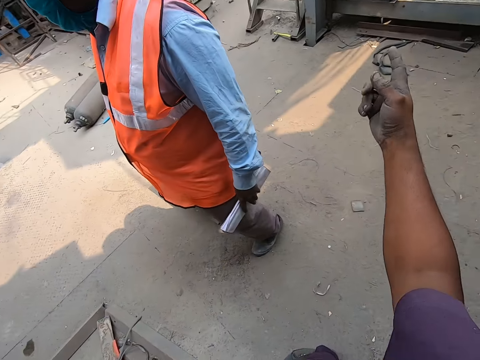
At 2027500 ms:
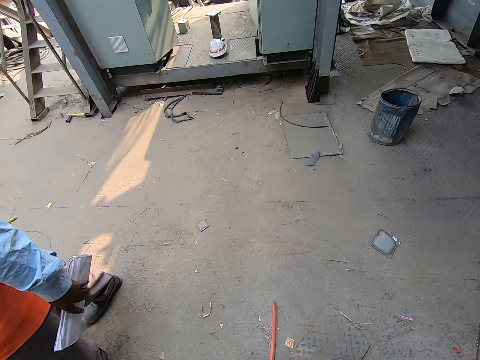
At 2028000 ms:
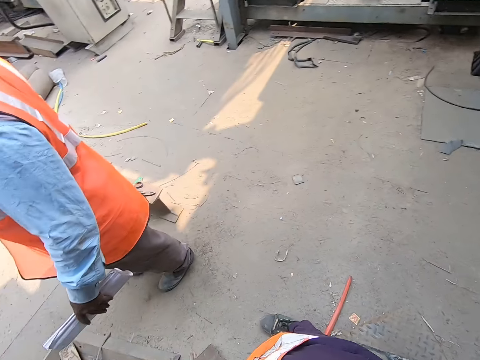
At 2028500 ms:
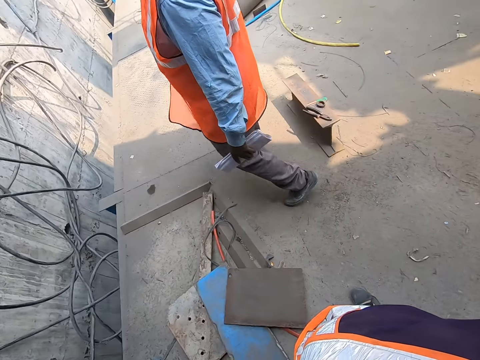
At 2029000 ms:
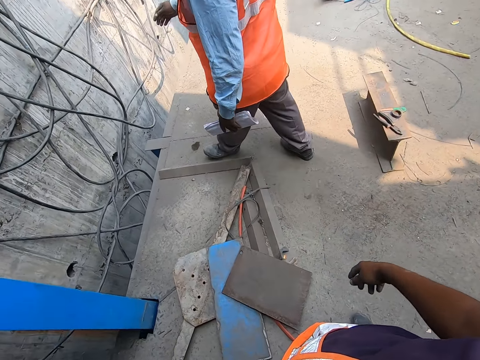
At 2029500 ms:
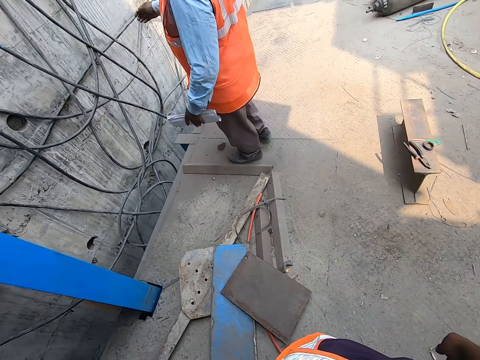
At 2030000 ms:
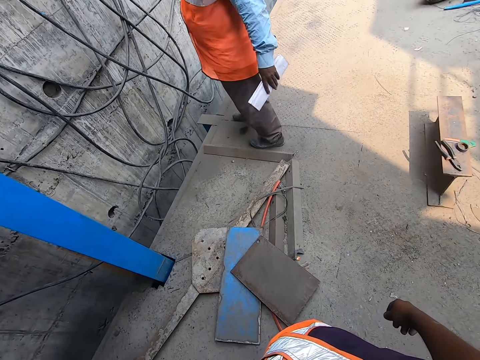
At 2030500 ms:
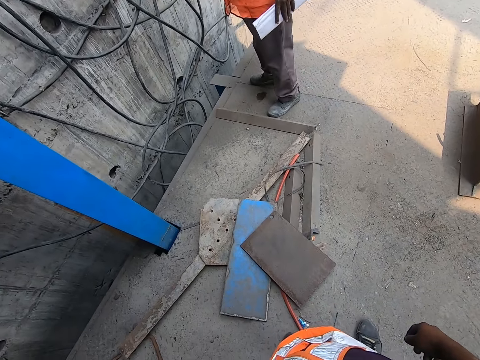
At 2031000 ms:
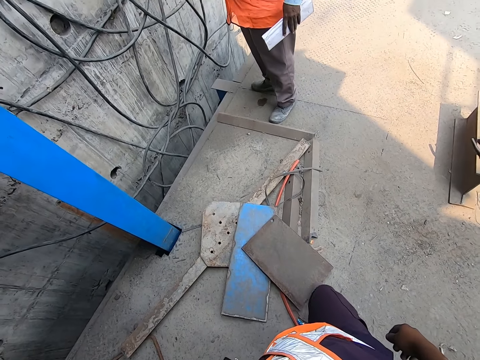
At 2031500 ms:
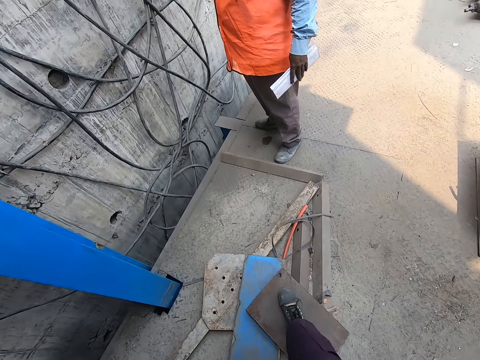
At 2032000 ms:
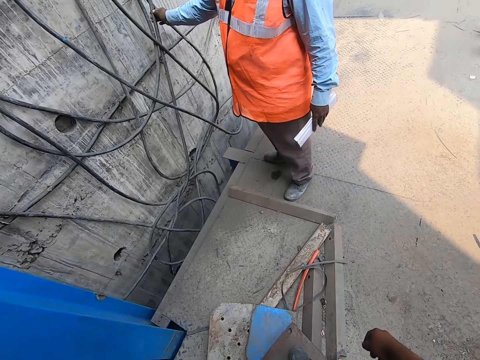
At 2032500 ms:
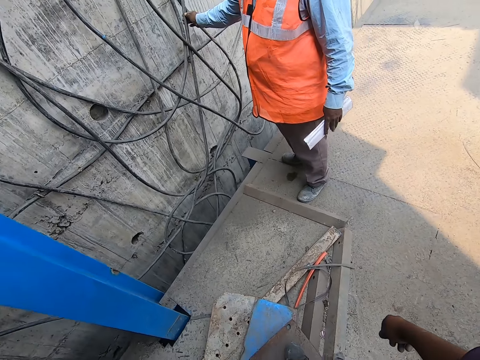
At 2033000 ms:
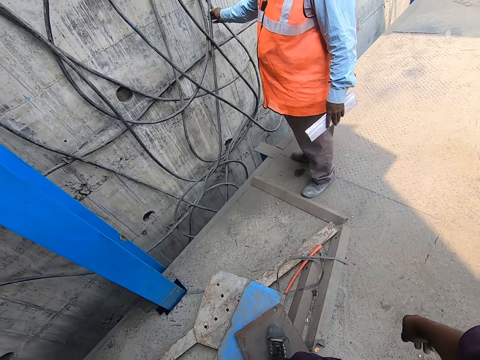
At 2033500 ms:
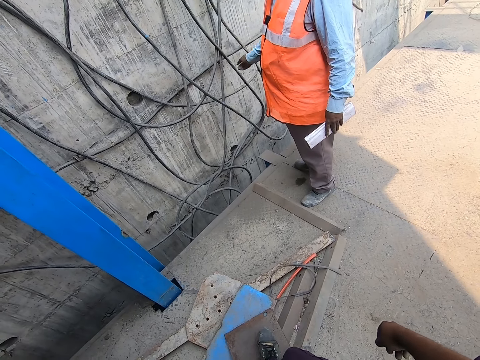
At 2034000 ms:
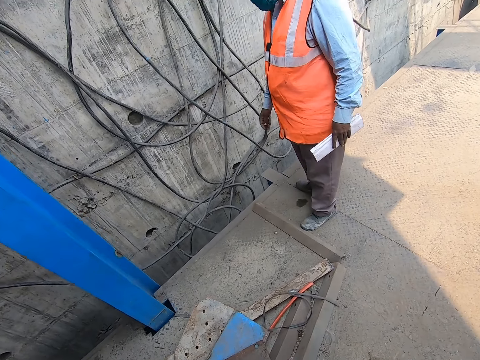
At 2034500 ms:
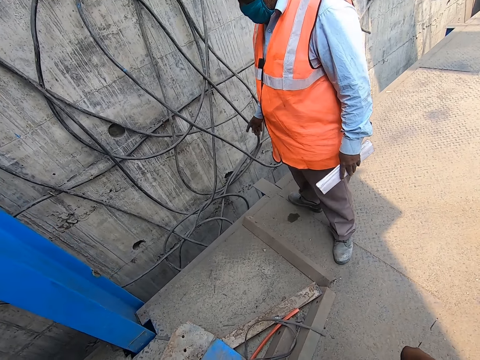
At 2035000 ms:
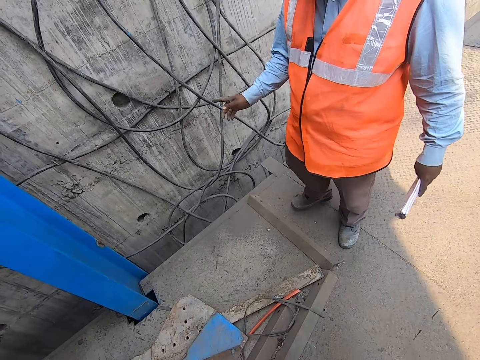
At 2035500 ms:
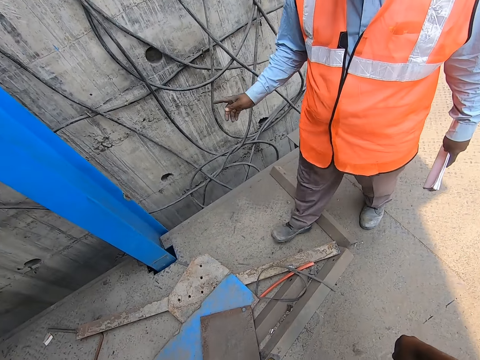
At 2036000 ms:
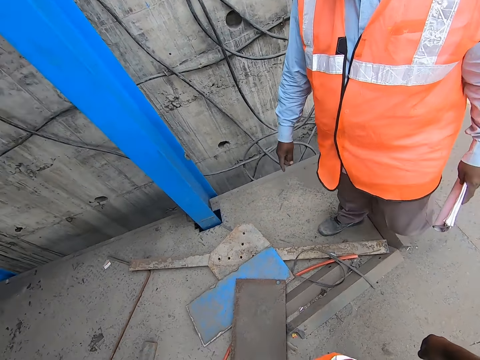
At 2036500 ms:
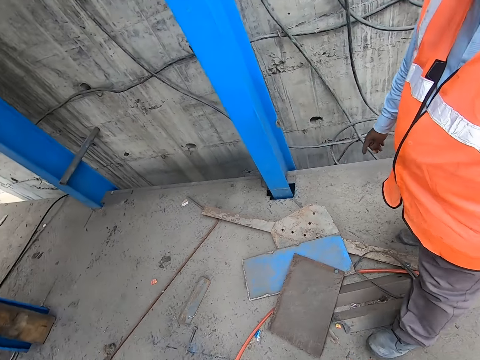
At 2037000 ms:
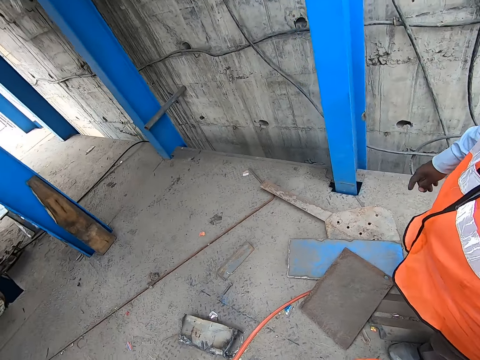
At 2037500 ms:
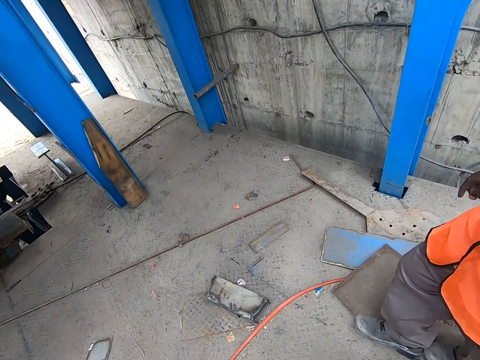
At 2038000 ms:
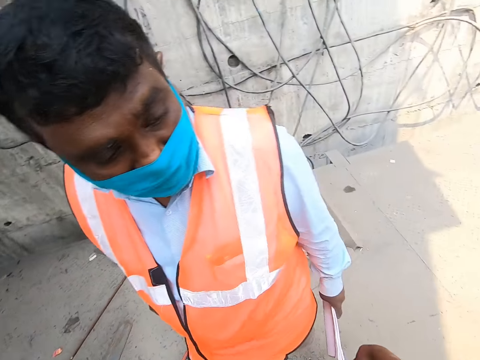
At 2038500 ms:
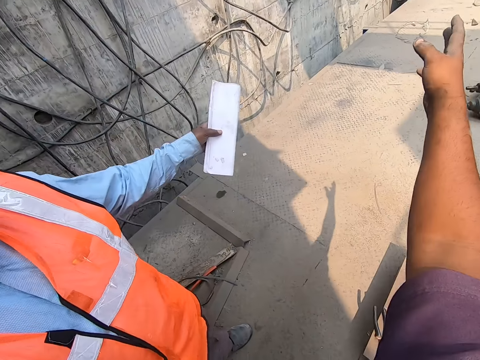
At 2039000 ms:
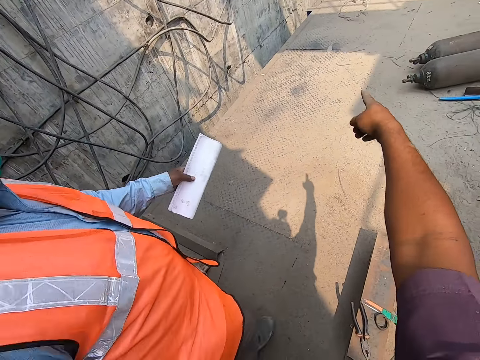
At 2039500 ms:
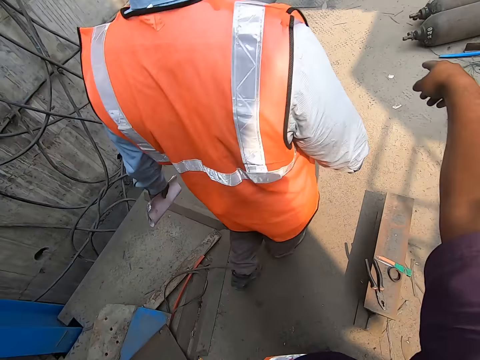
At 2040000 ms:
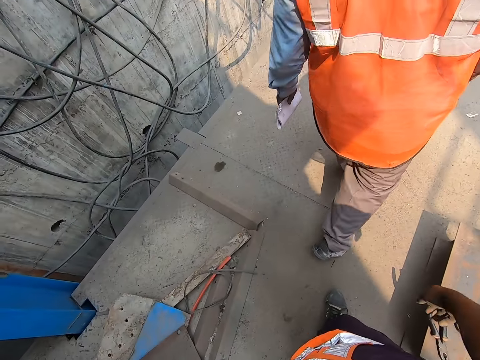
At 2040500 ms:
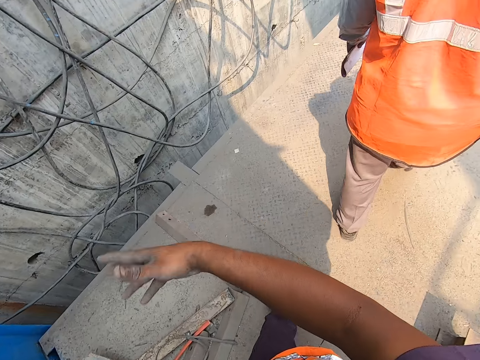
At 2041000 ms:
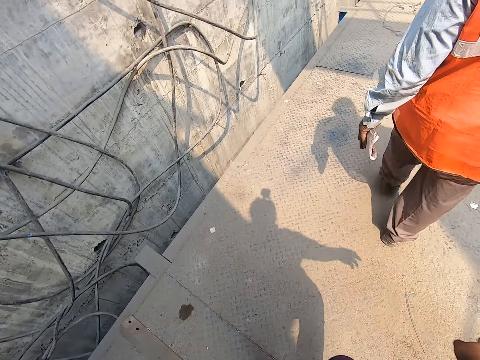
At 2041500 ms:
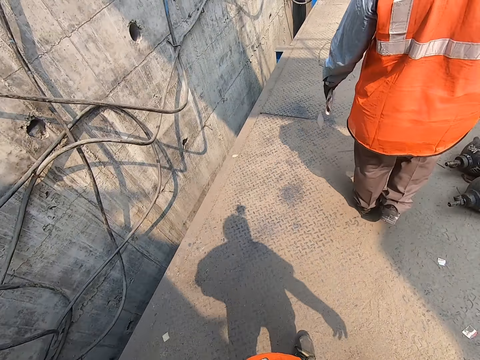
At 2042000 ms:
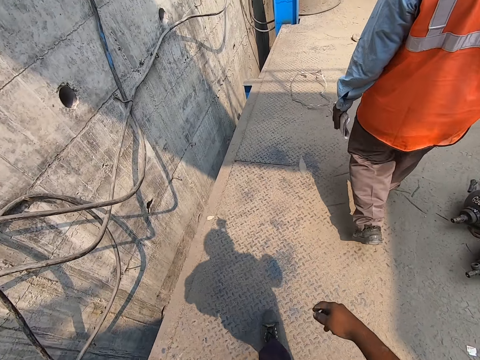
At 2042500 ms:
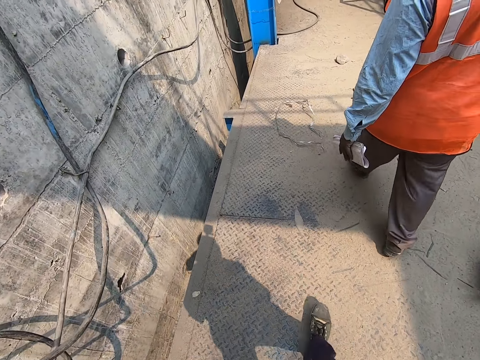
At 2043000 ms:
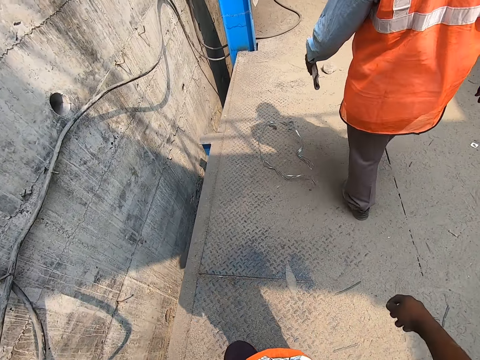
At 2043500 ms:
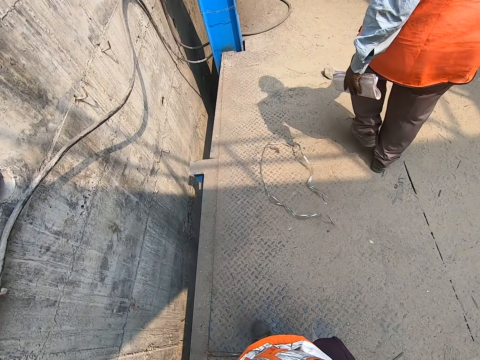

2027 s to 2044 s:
A man walks on the floor. The man holds the cable. The man makes a hand gesture with his right hand. The man walks on the floor. The camera wearer makes hand gestures with his right hand. The man makes a hand gesture with his left hand. The camera wearer illustrates something to the man. He and the man walk on the floor.

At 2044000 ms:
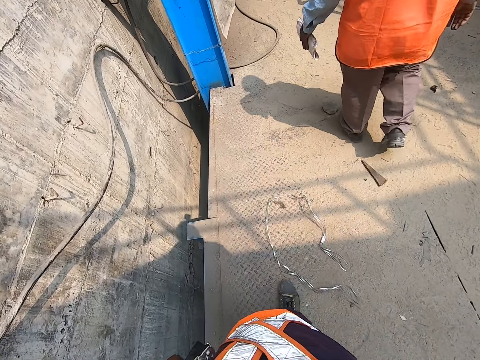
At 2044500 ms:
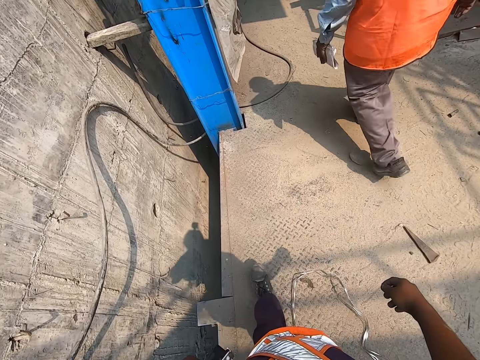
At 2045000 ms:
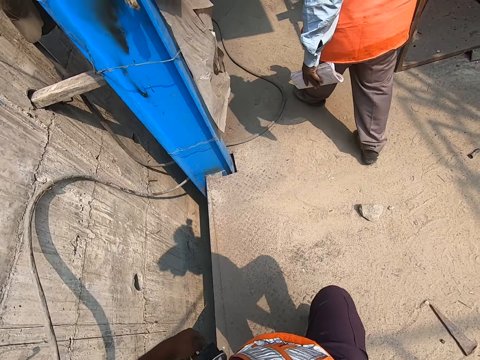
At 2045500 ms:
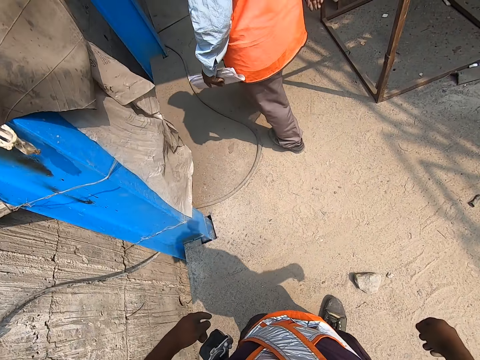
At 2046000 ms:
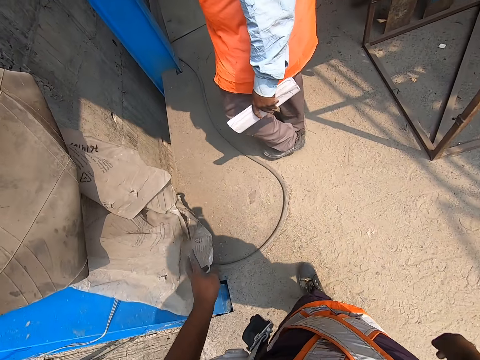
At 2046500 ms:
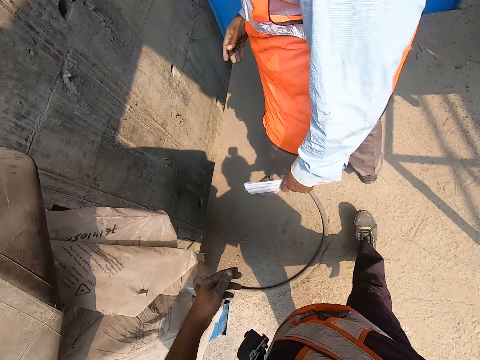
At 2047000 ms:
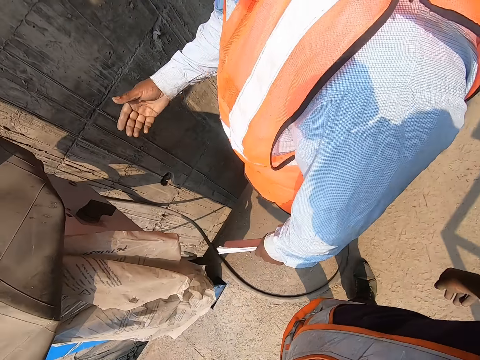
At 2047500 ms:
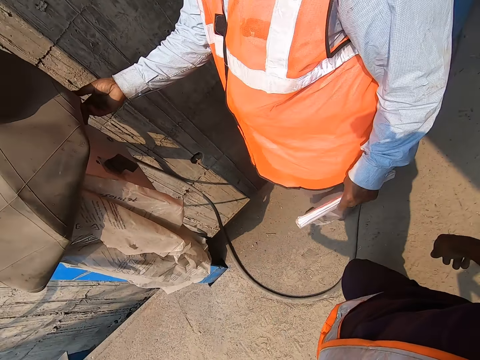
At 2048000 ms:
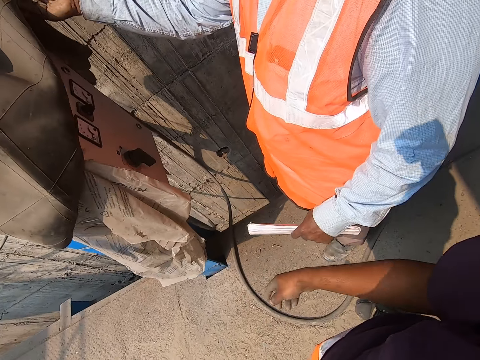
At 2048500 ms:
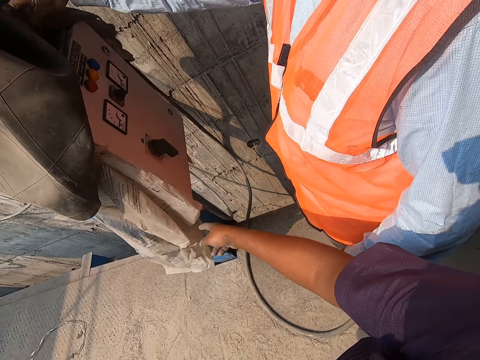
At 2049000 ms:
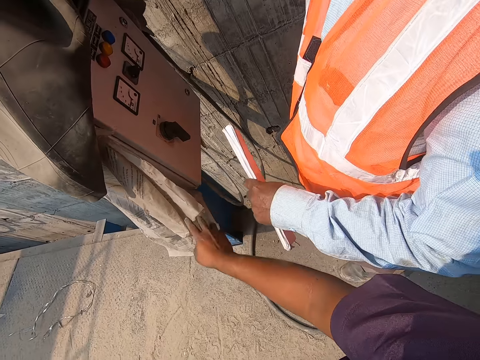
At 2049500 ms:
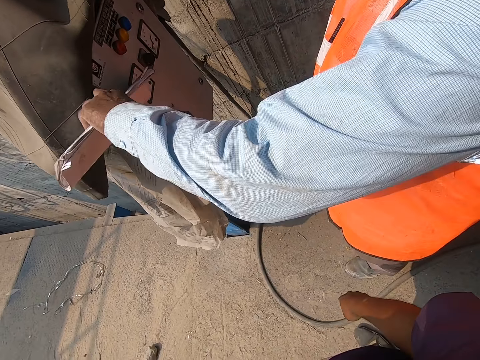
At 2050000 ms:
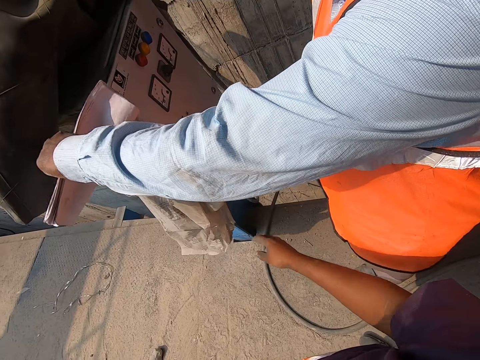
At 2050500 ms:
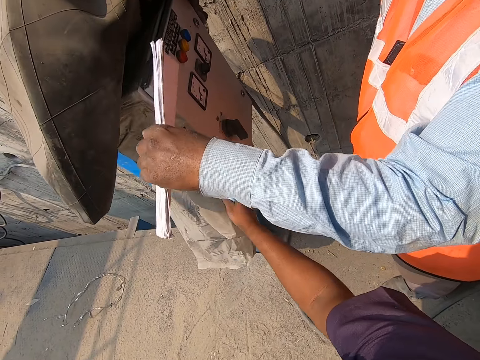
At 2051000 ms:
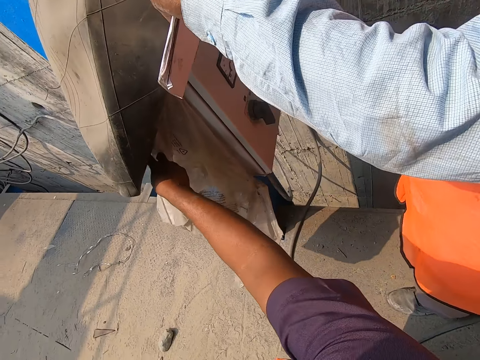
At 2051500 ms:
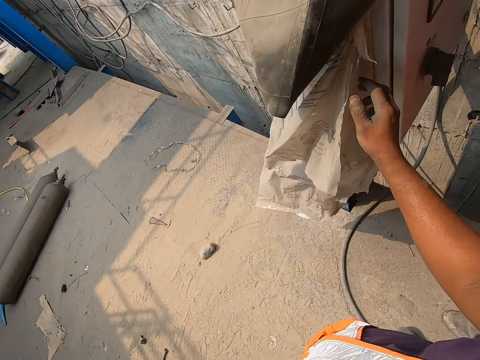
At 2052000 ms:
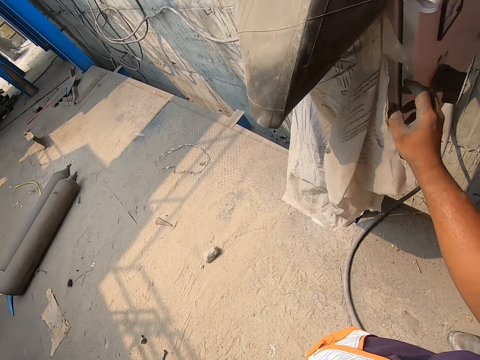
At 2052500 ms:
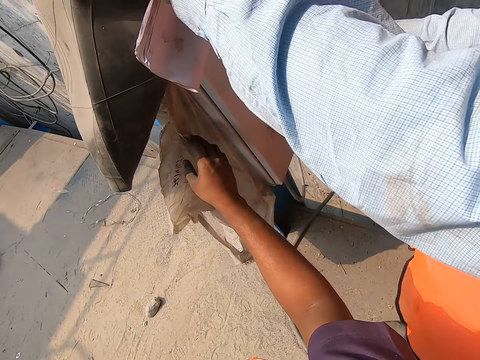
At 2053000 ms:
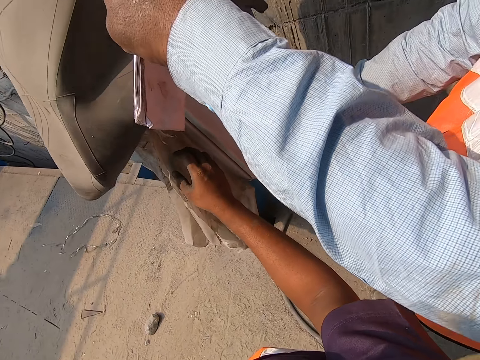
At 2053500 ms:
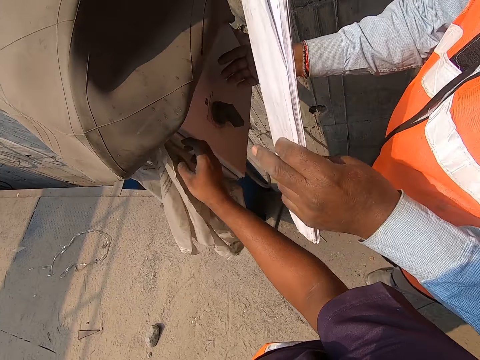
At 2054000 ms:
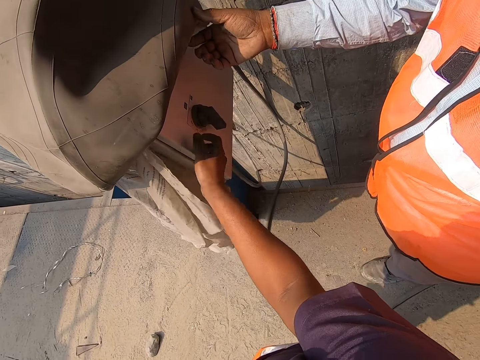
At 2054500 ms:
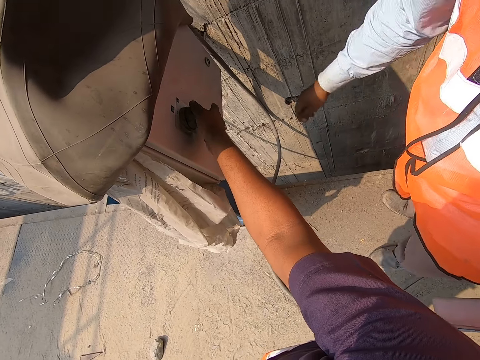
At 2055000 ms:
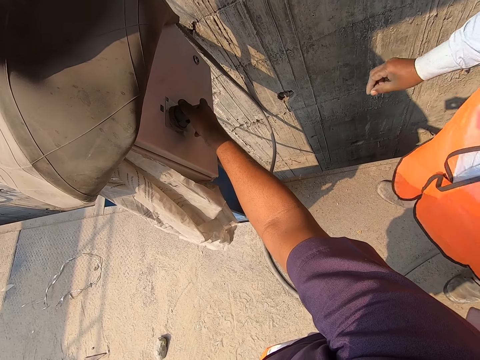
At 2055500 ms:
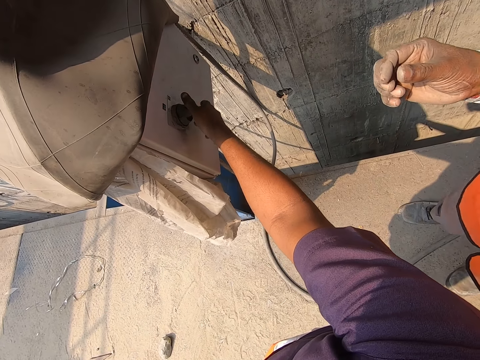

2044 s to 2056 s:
A man lifts a covering on a control cabinet with his right hand. The camera wearer and the man remove the covers on the meter box. He makes hand gestures with his right hand. The man lifts the covering on the control cabinet with his hands. The camera wearer holds a polythene bag with his right hand. He holds the handle on the control cabinet with his right hand.
